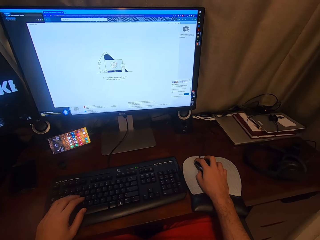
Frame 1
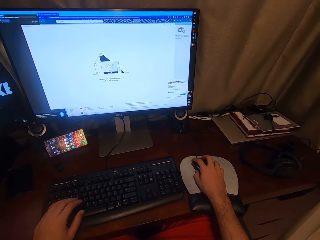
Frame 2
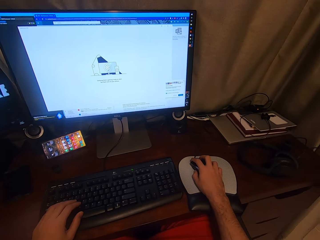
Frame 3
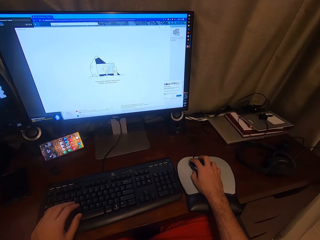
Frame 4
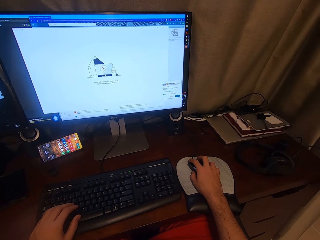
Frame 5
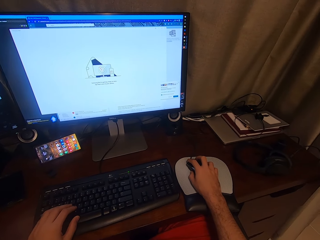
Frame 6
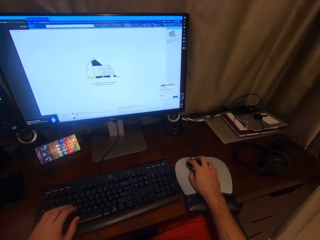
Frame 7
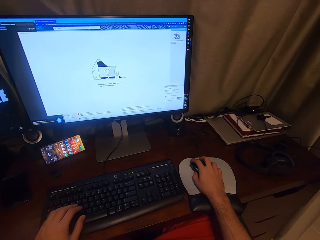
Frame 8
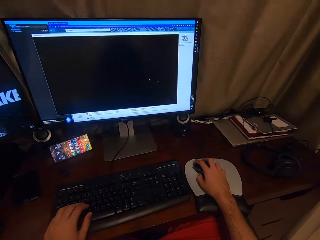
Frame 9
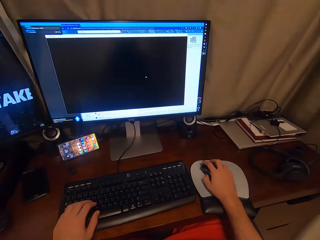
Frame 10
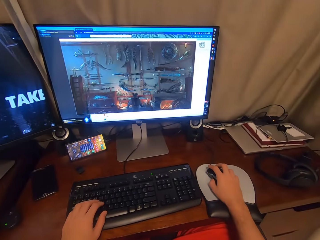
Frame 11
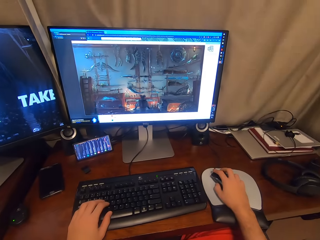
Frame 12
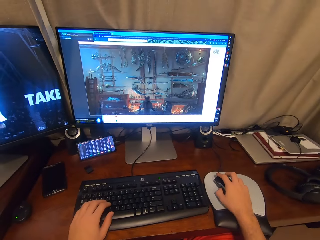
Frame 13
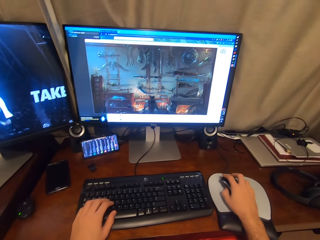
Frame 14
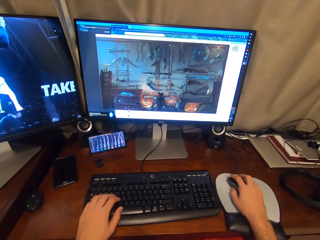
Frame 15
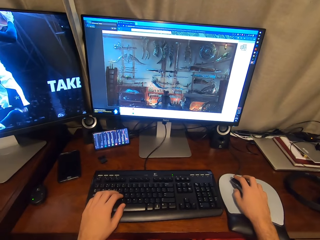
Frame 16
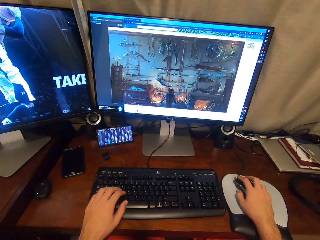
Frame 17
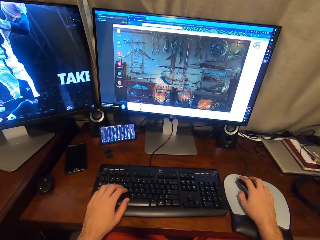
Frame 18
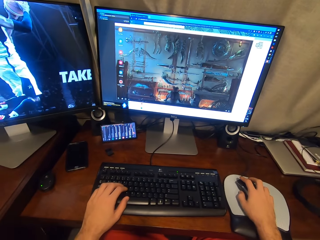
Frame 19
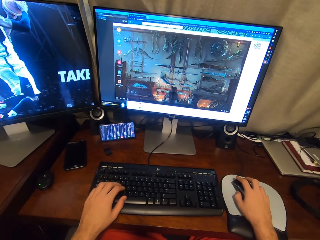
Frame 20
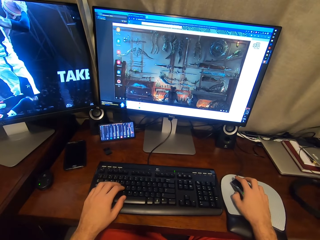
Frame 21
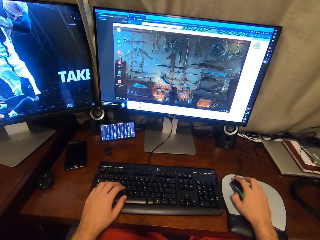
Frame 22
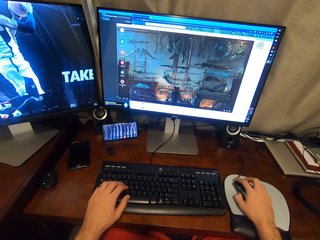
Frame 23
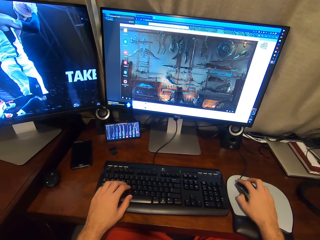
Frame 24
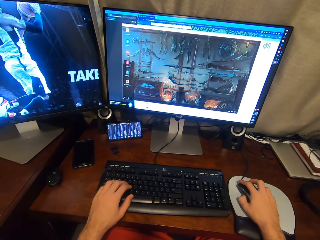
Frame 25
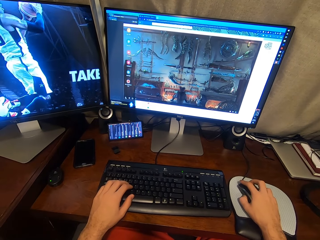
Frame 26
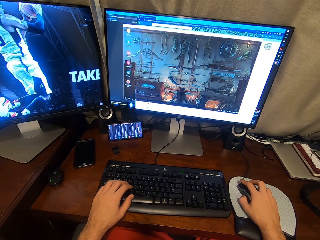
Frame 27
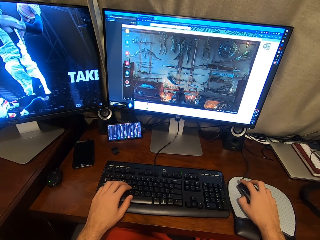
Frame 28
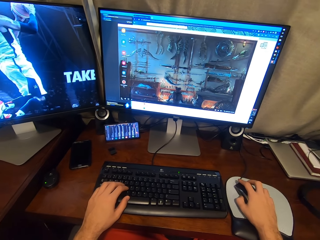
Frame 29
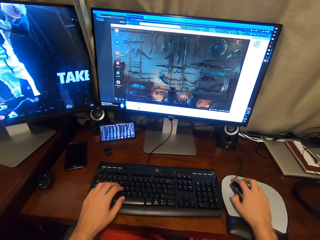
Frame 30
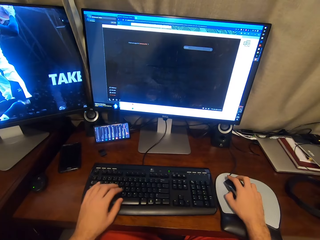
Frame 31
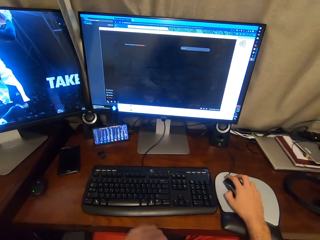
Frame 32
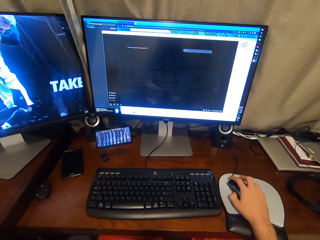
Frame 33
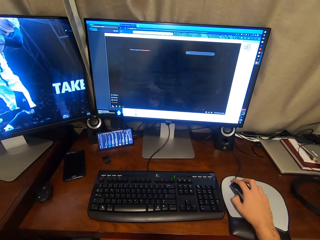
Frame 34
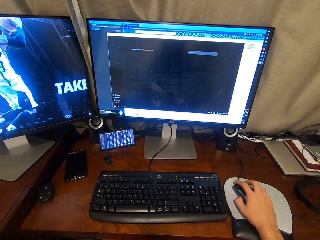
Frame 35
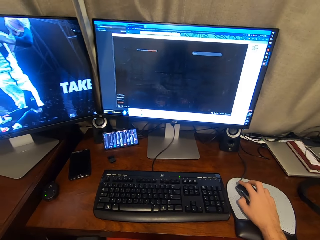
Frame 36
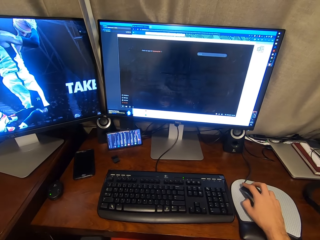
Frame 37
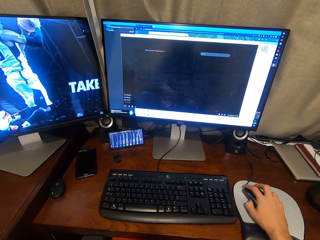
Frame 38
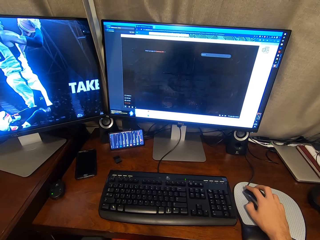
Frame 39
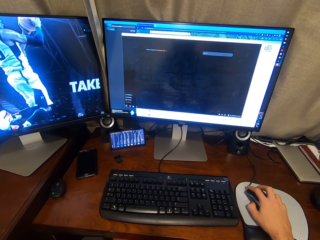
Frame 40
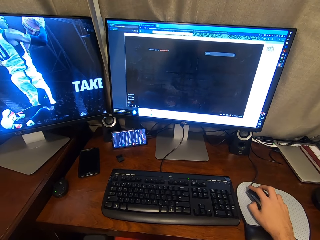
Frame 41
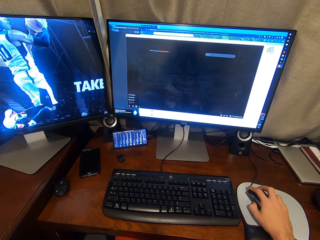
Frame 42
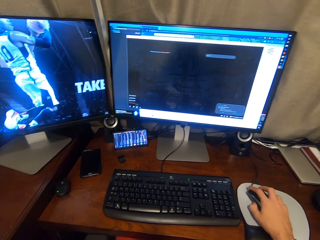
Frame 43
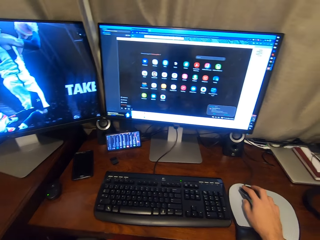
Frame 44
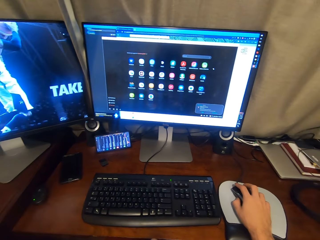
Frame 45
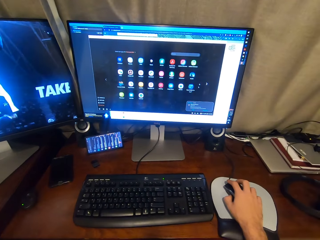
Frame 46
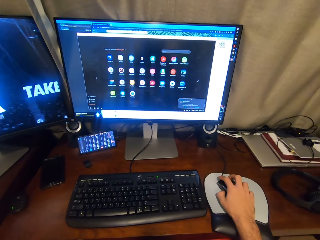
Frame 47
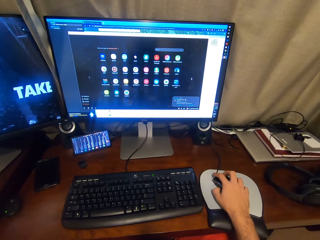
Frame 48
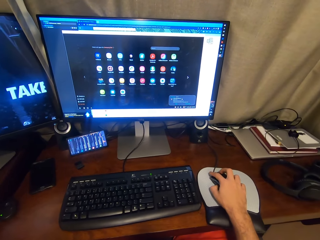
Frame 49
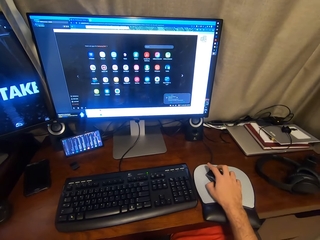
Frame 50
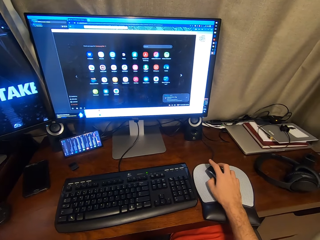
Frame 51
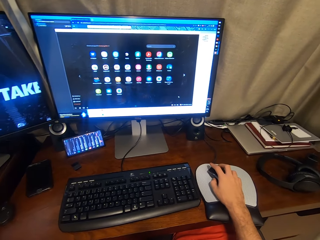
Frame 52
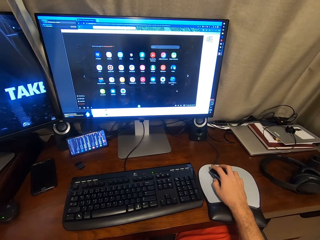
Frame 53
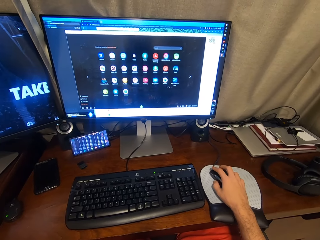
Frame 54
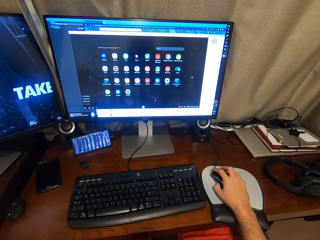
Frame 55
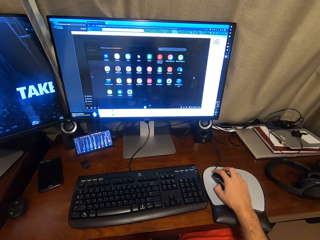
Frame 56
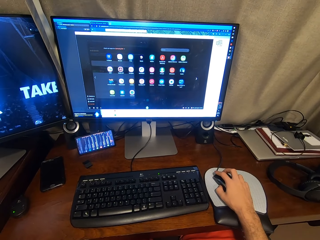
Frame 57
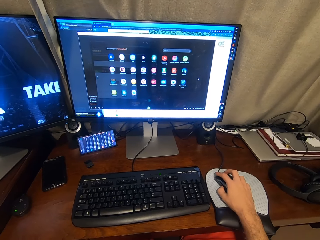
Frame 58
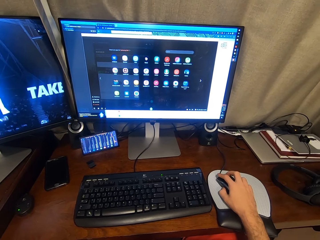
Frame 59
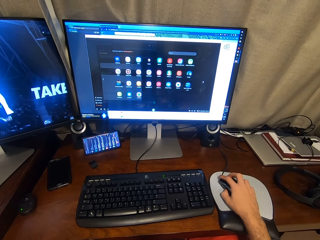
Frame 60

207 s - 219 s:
The camera wearer removes his left hand from the keyboard.

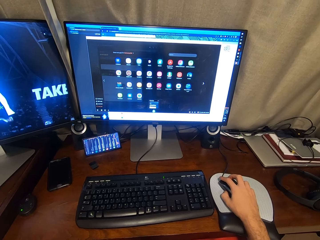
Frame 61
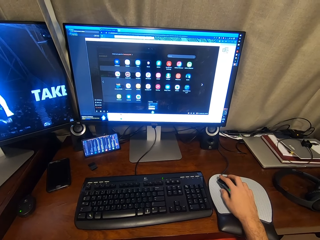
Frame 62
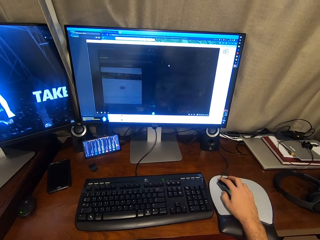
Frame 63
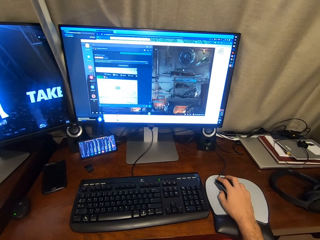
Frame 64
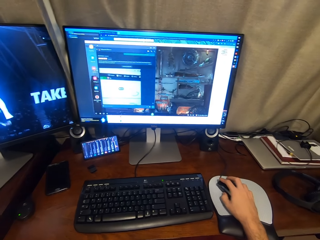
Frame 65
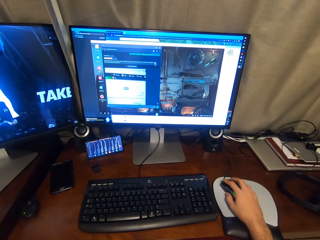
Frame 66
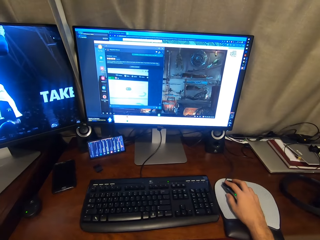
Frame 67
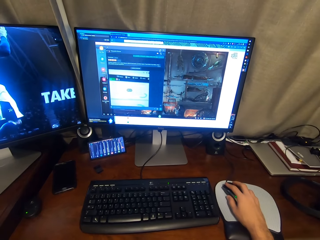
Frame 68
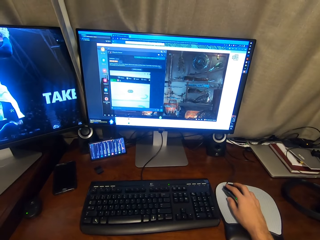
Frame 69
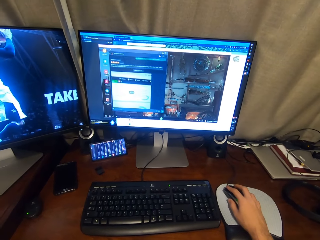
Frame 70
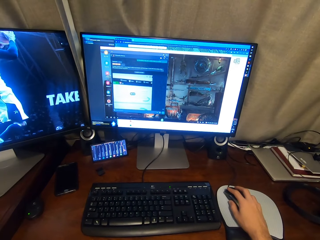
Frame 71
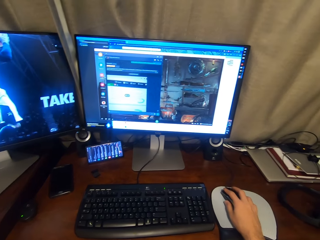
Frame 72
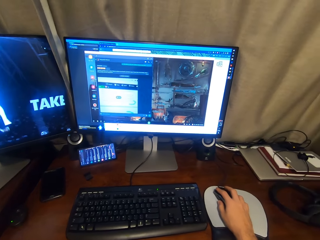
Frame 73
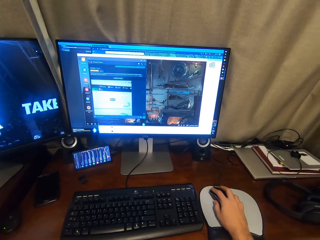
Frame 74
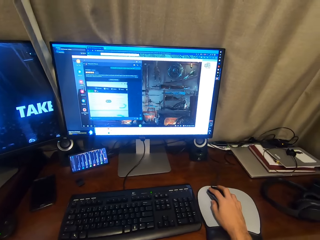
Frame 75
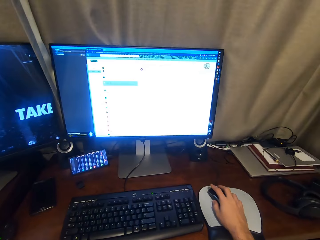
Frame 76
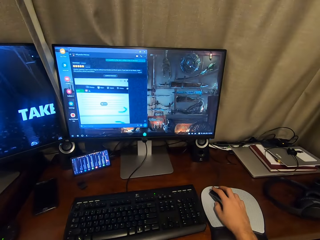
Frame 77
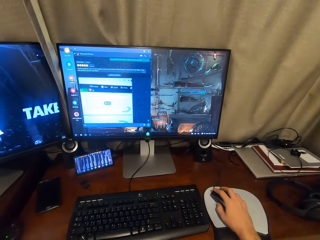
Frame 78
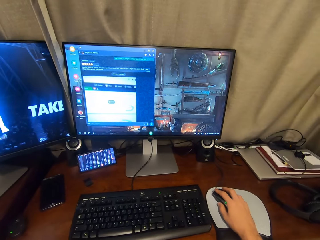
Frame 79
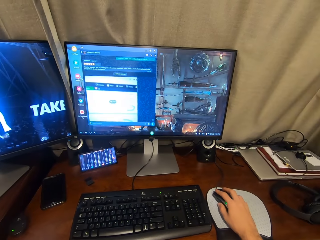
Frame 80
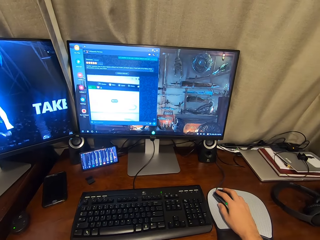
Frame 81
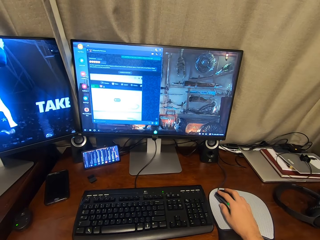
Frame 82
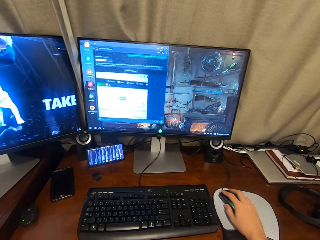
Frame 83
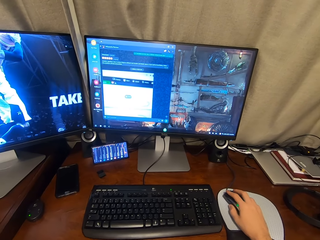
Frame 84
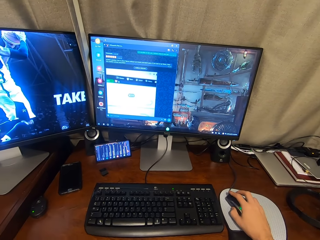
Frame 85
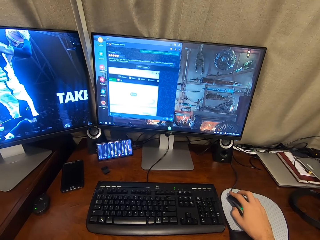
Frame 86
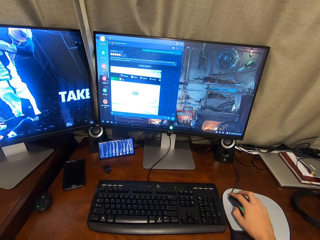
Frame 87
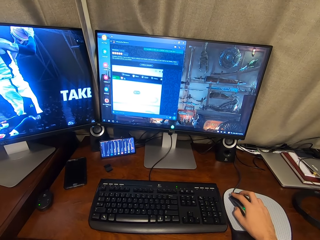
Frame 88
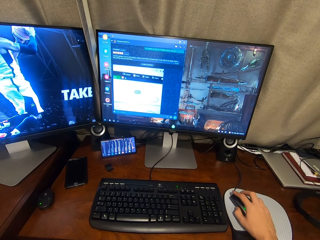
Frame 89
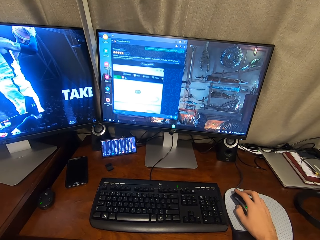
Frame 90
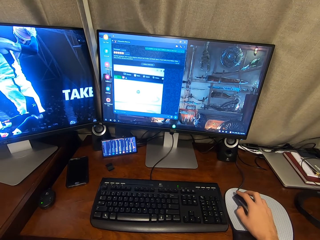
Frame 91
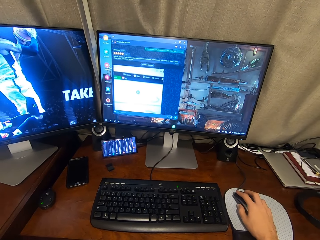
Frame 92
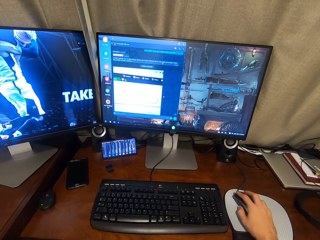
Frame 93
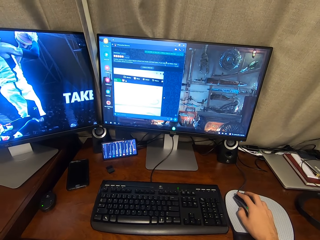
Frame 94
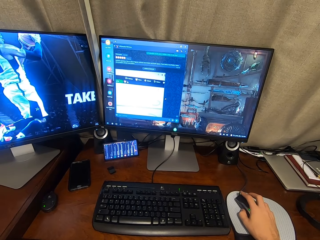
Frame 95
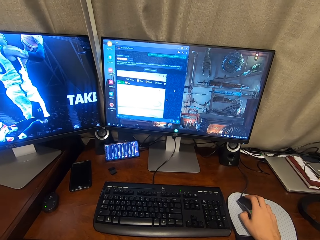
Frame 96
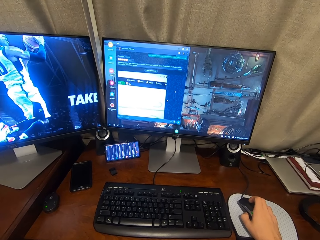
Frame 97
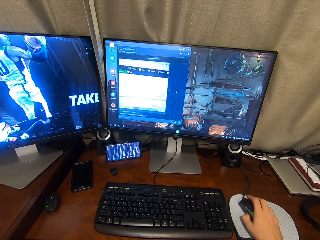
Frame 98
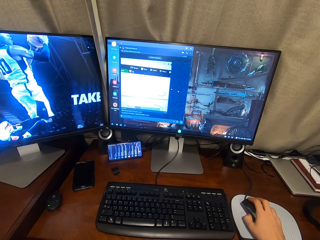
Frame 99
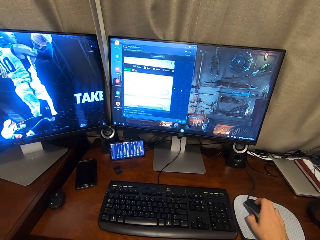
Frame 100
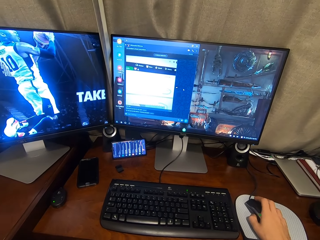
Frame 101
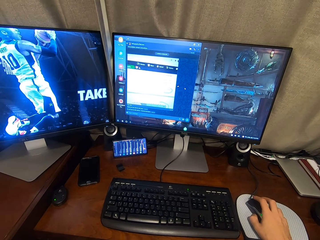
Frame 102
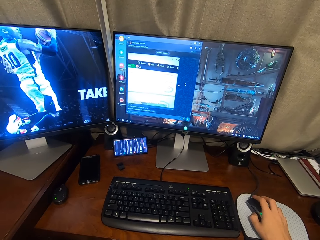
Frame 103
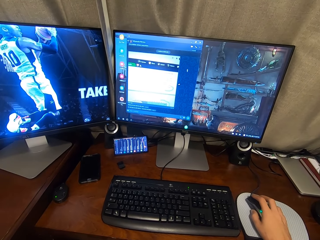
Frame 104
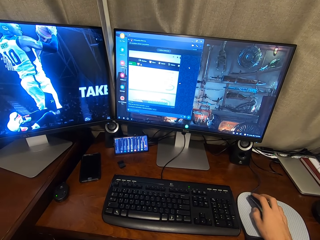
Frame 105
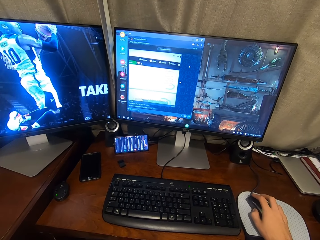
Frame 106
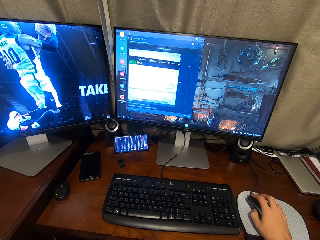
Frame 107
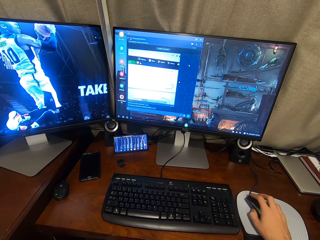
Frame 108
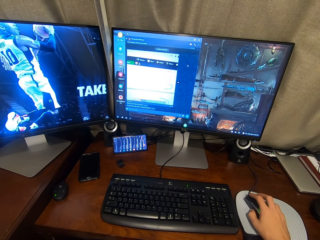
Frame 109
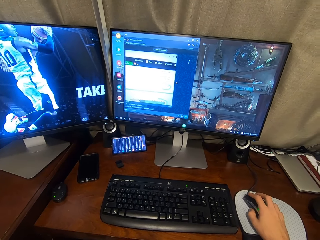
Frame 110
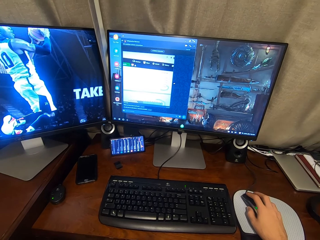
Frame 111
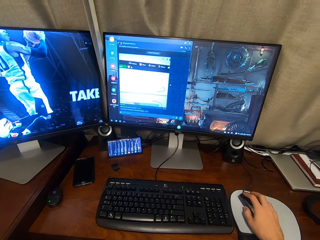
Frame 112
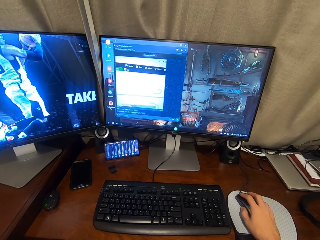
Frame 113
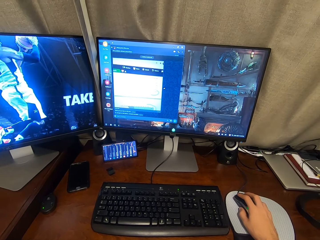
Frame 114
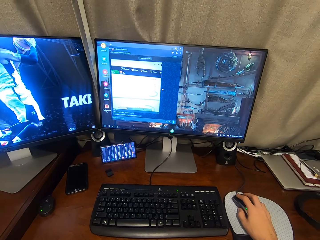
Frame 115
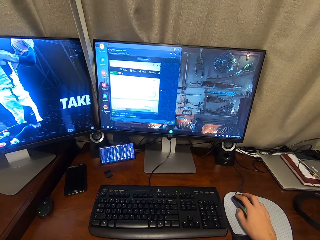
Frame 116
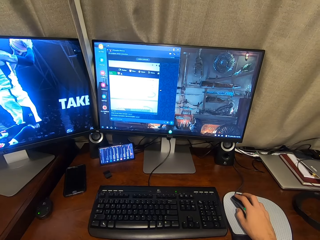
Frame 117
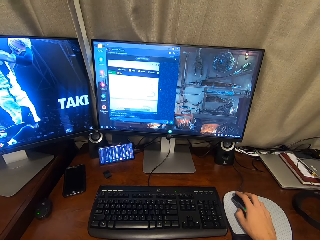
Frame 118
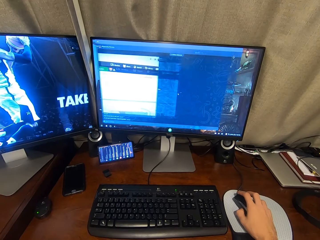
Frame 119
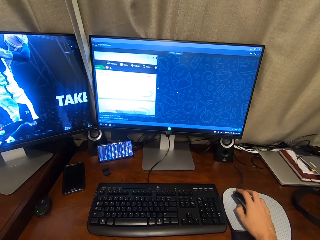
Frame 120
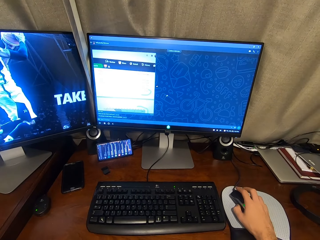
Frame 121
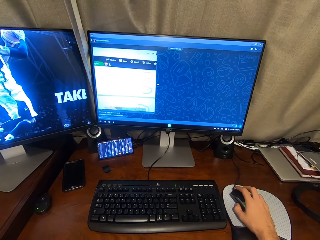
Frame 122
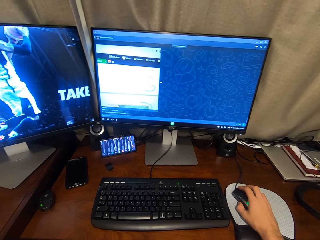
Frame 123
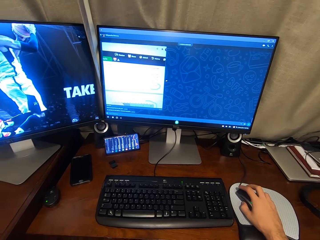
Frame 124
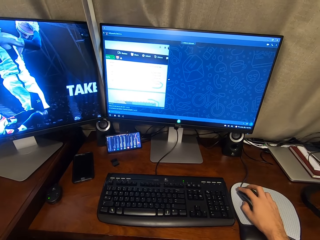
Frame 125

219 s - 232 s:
The camera wearer maximizes the screen.
